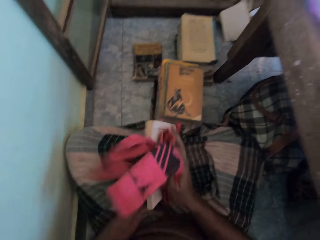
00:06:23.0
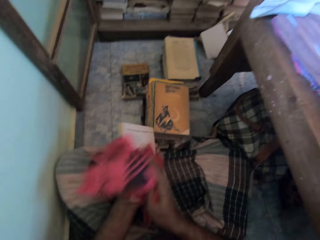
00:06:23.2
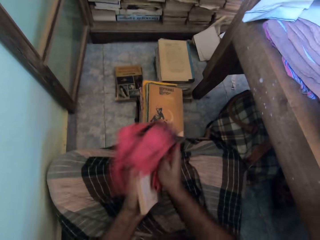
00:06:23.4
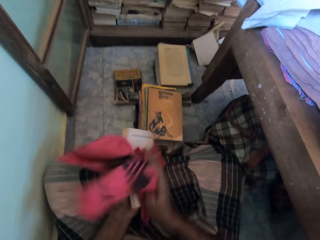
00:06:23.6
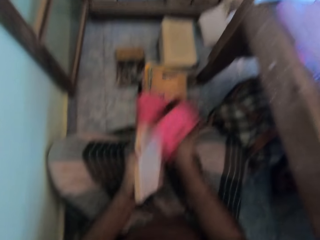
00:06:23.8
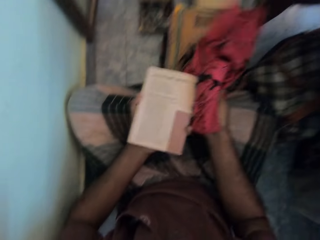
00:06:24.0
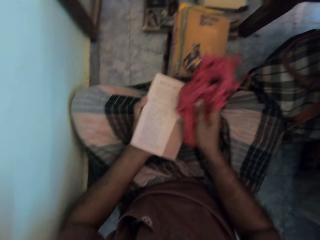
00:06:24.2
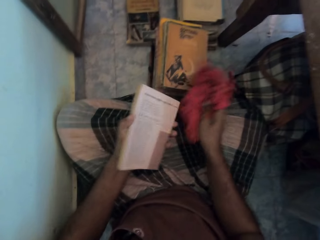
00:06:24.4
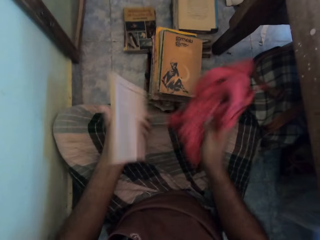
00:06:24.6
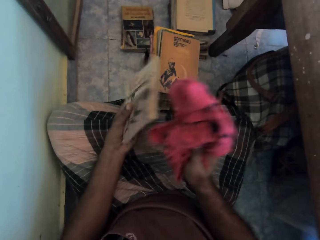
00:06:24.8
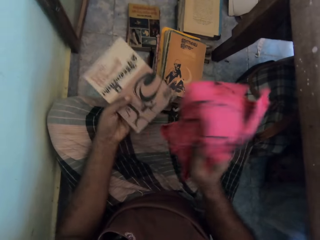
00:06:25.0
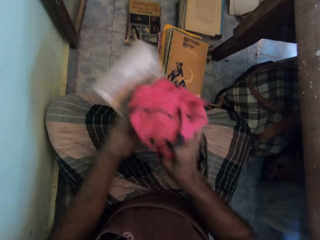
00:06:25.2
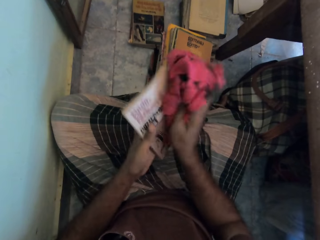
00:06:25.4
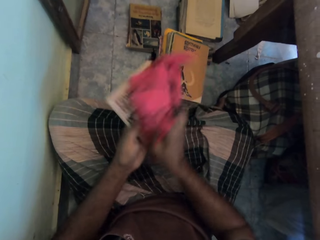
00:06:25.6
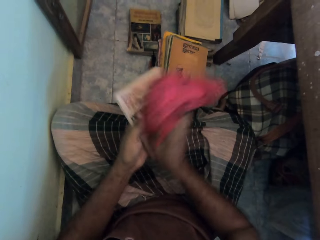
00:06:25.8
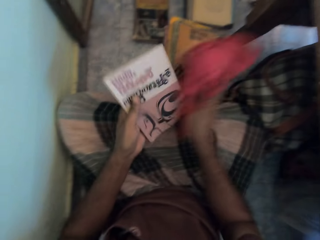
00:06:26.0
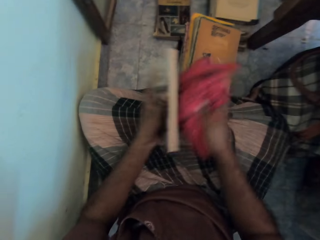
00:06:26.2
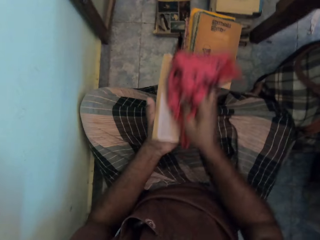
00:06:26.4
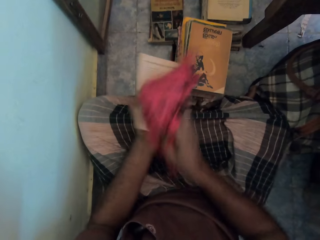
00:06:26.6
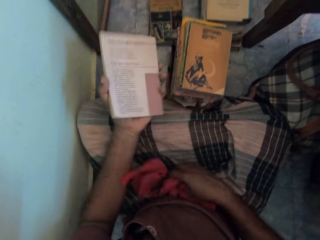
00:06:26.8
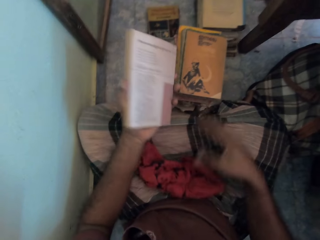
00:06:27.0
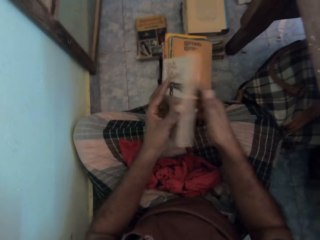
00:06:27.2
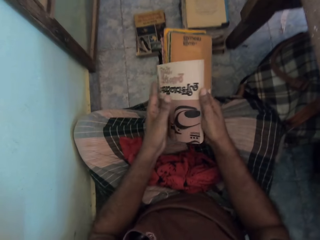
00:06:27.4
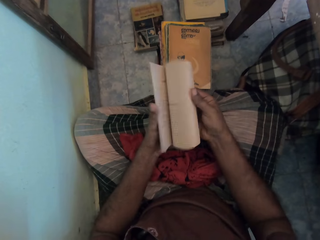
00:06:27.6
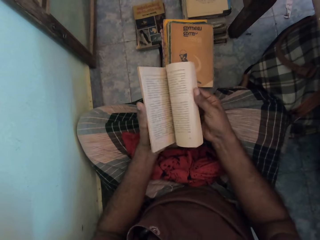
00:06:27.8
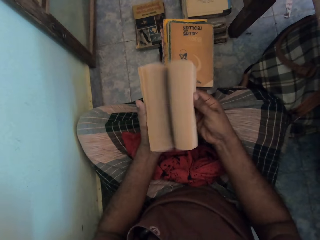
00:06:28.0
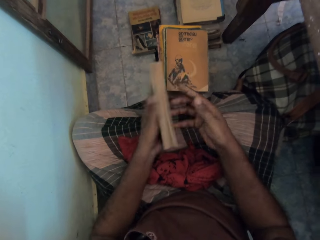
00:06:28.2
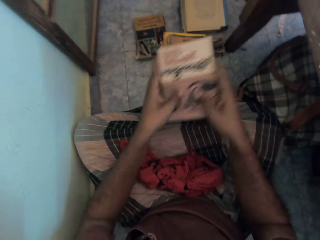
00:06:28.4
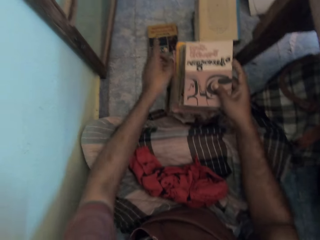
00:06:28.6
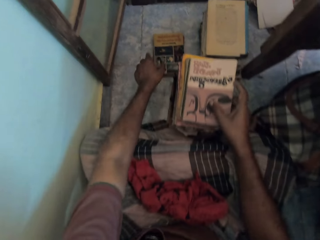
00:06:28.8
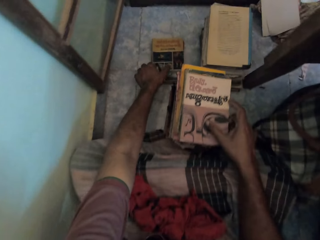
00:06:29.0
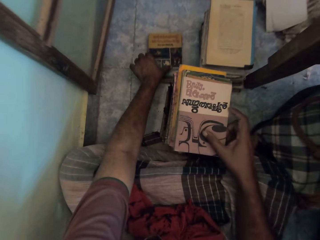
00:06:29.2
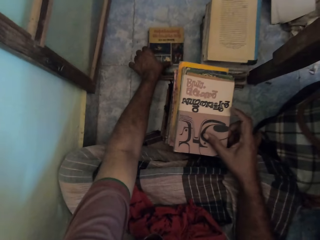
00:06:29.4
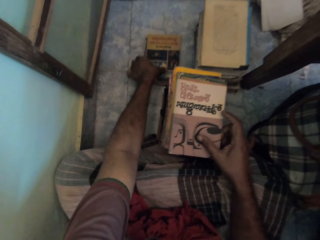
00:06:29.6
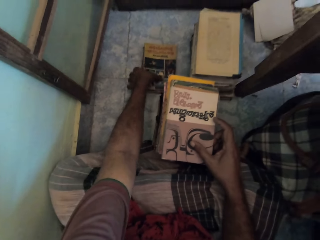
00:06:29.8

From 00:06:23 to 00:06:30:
The camera wearer wipes the cover of the book. They turn the book. They wipe the book. They turn the book. They wipe the book. They drop the cloth. They hold the book with both hands. They flip the book. They place the book on other books. They pick up a book.

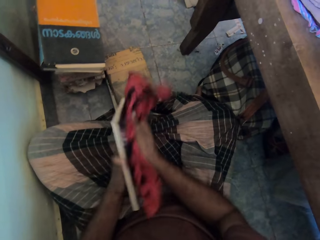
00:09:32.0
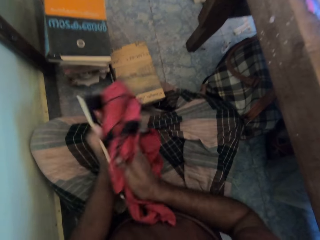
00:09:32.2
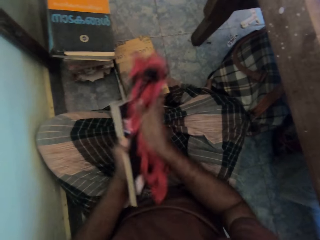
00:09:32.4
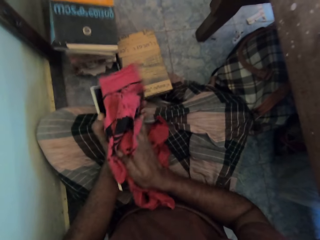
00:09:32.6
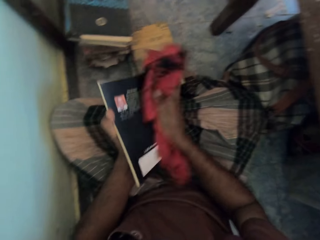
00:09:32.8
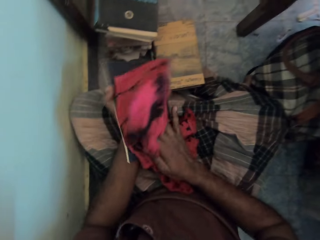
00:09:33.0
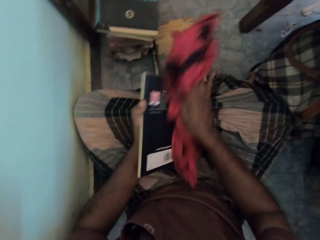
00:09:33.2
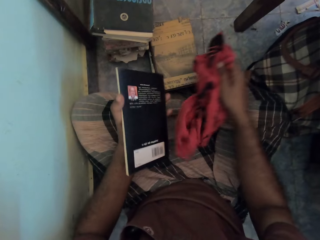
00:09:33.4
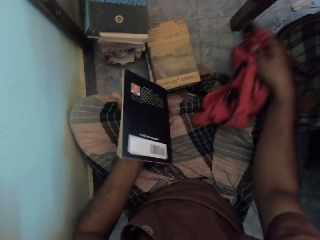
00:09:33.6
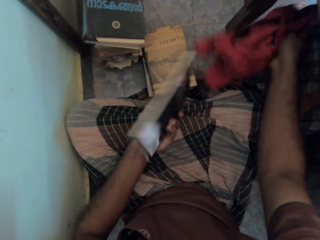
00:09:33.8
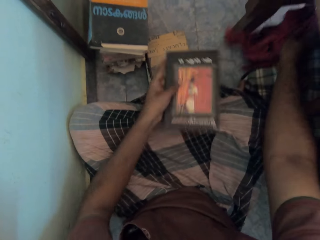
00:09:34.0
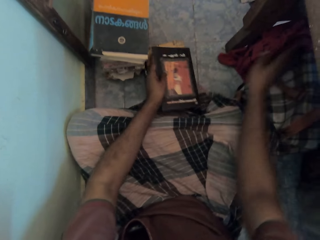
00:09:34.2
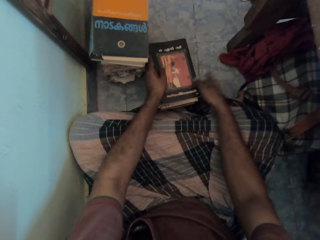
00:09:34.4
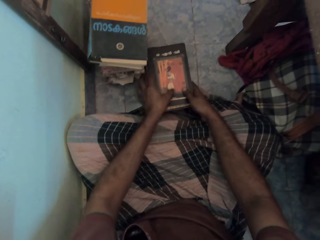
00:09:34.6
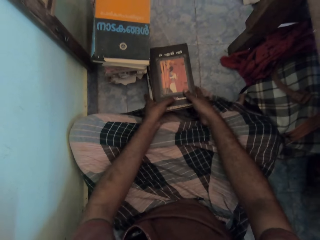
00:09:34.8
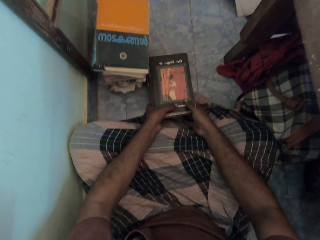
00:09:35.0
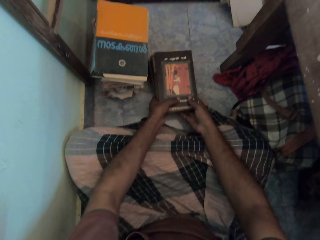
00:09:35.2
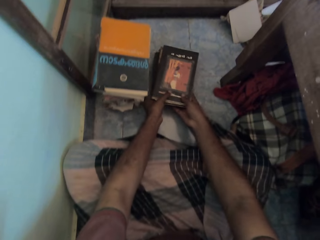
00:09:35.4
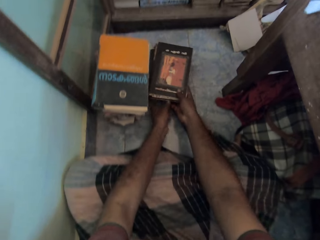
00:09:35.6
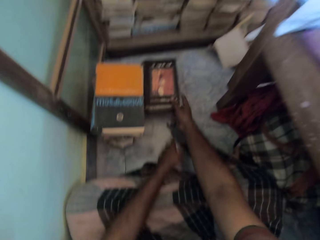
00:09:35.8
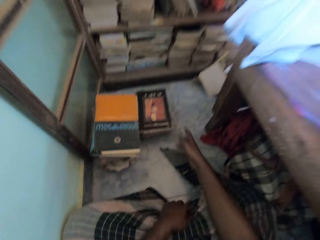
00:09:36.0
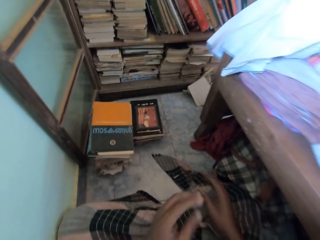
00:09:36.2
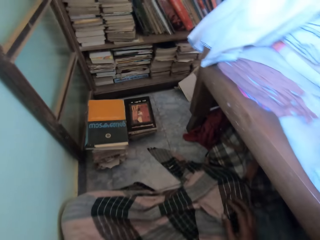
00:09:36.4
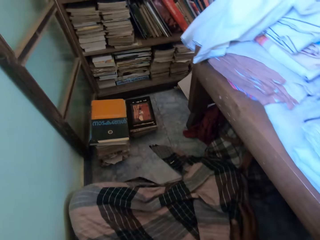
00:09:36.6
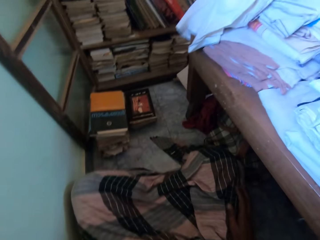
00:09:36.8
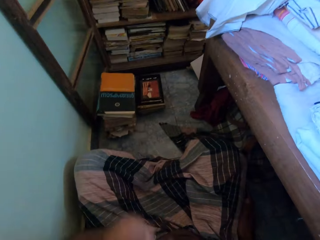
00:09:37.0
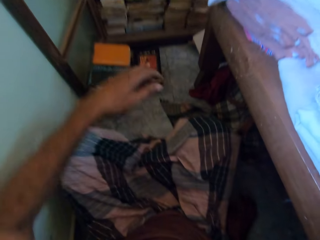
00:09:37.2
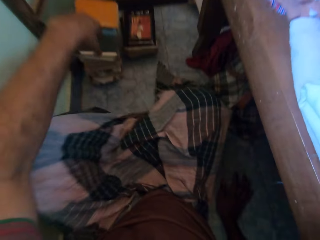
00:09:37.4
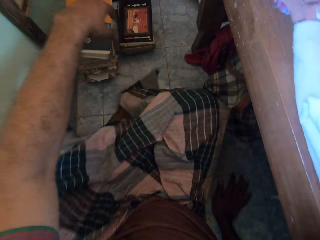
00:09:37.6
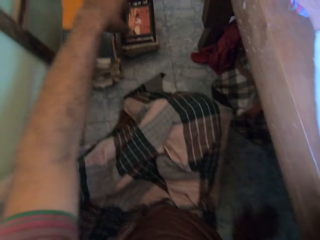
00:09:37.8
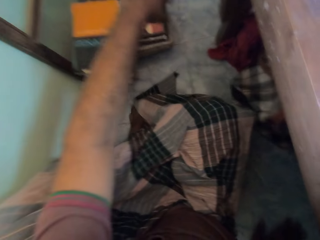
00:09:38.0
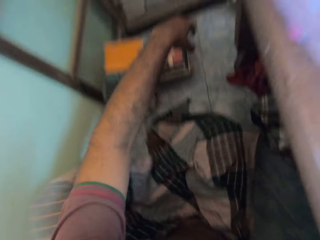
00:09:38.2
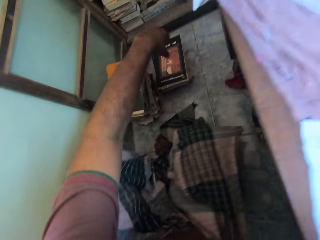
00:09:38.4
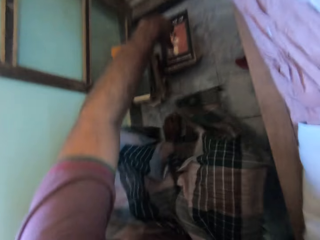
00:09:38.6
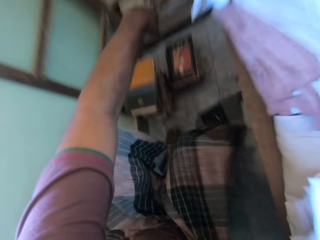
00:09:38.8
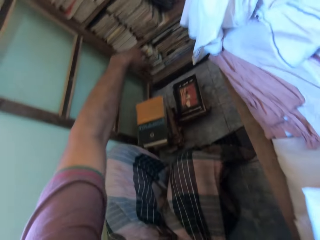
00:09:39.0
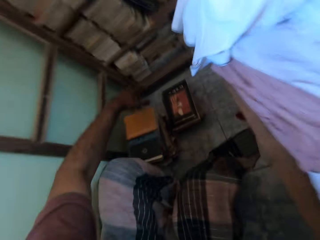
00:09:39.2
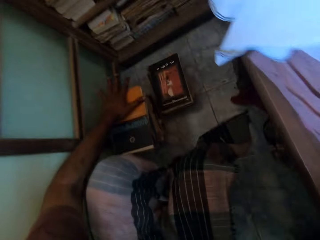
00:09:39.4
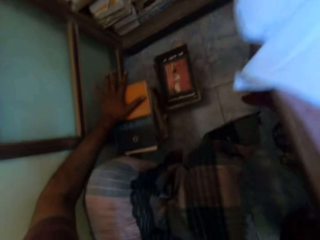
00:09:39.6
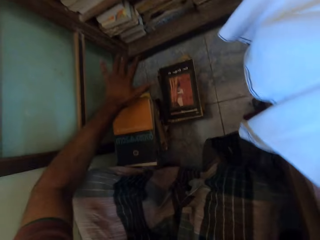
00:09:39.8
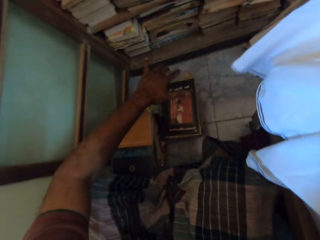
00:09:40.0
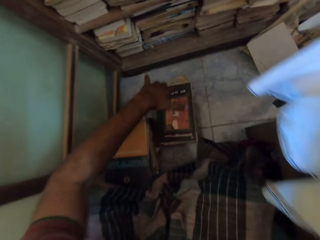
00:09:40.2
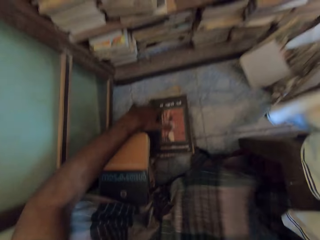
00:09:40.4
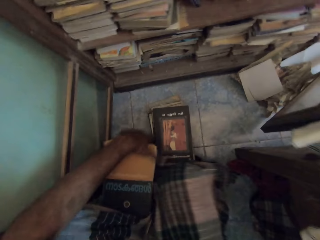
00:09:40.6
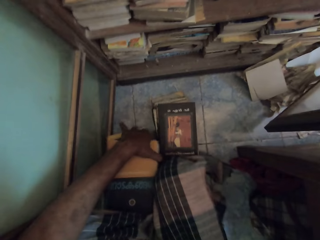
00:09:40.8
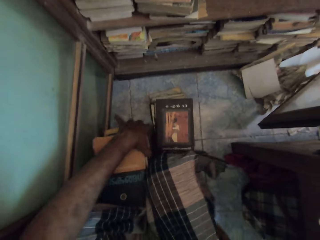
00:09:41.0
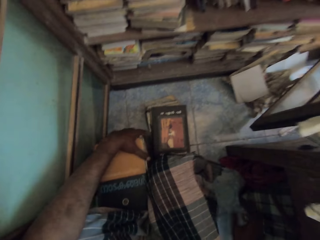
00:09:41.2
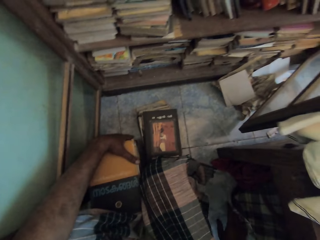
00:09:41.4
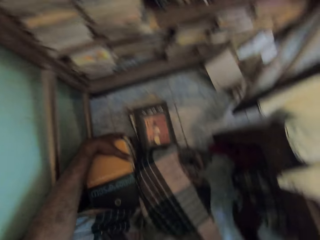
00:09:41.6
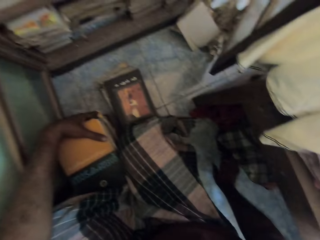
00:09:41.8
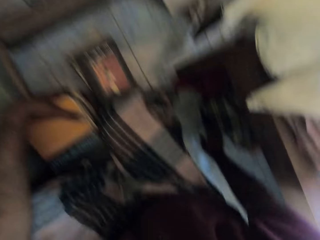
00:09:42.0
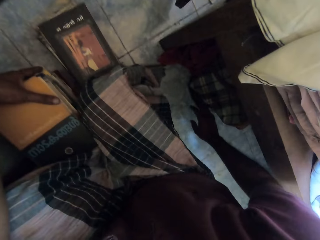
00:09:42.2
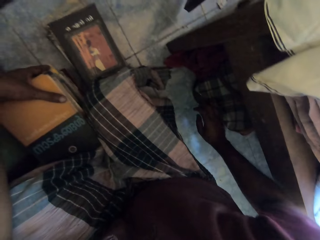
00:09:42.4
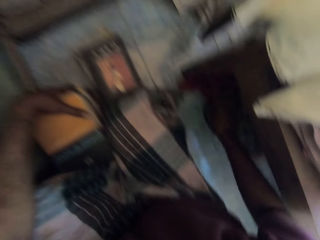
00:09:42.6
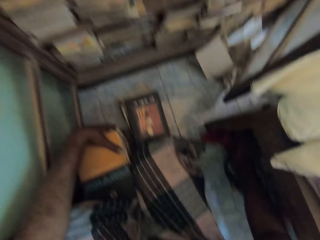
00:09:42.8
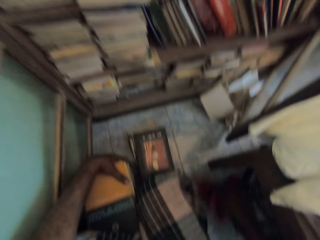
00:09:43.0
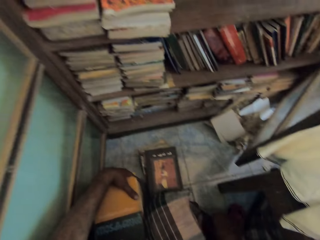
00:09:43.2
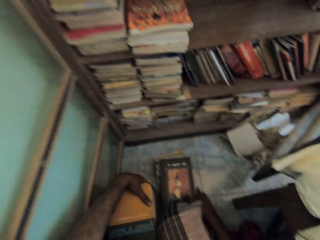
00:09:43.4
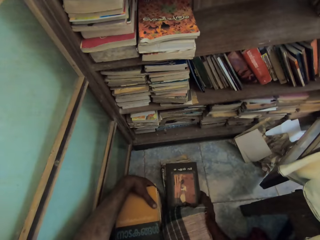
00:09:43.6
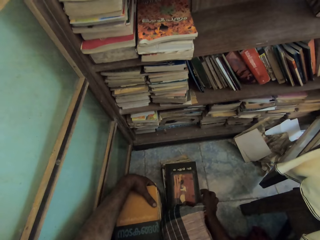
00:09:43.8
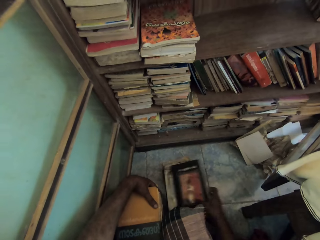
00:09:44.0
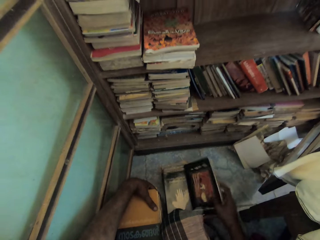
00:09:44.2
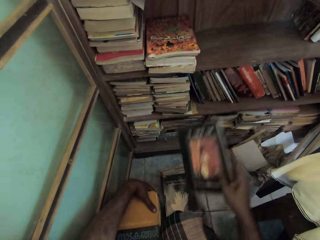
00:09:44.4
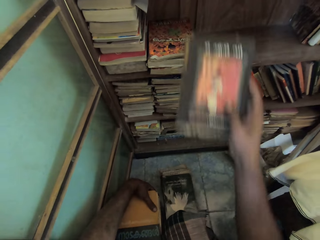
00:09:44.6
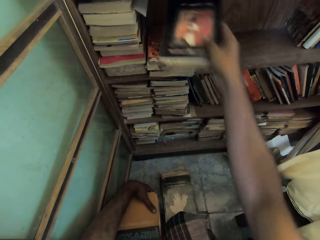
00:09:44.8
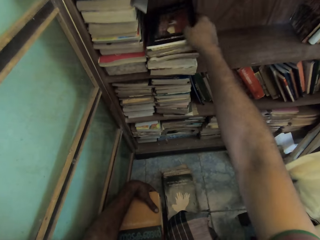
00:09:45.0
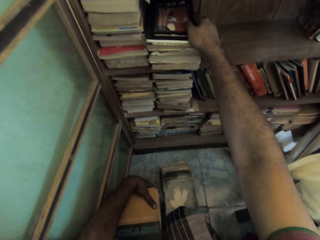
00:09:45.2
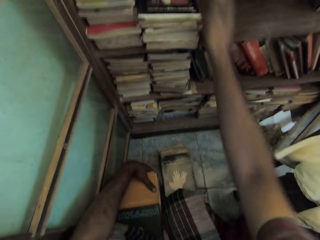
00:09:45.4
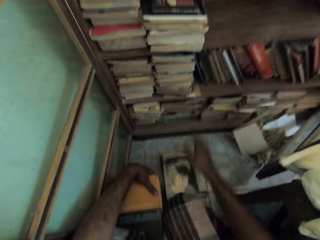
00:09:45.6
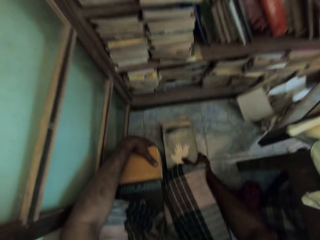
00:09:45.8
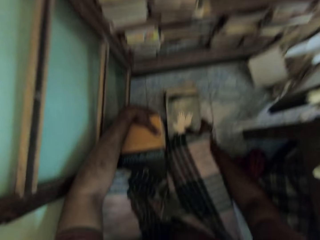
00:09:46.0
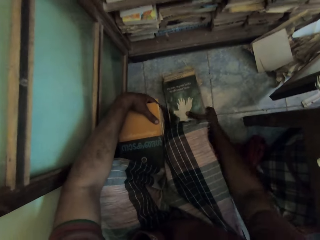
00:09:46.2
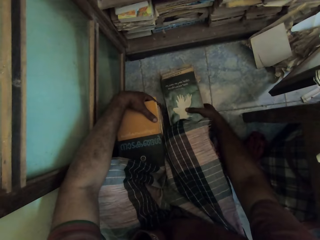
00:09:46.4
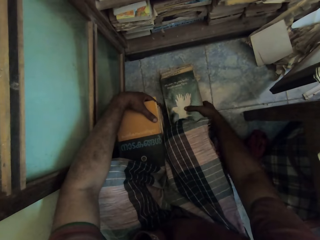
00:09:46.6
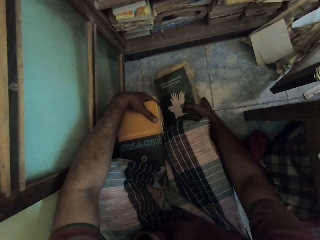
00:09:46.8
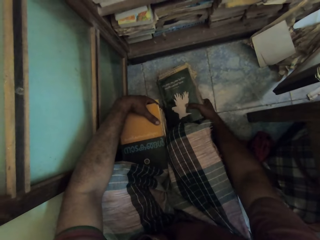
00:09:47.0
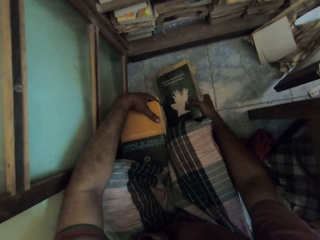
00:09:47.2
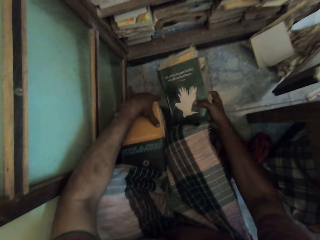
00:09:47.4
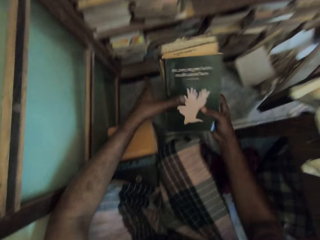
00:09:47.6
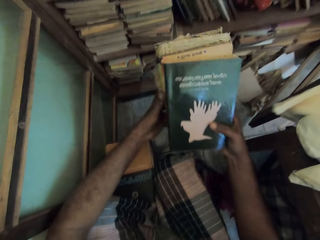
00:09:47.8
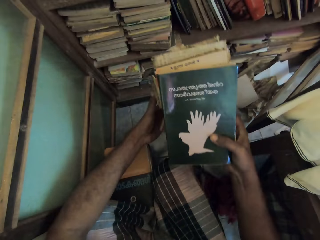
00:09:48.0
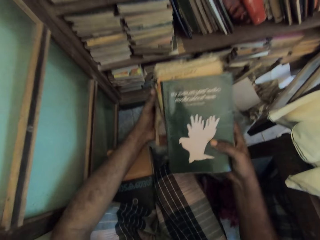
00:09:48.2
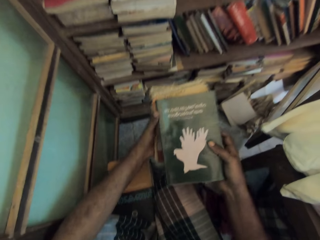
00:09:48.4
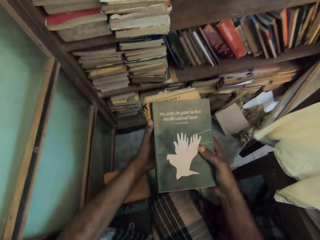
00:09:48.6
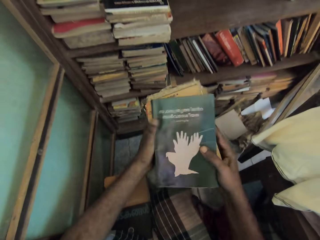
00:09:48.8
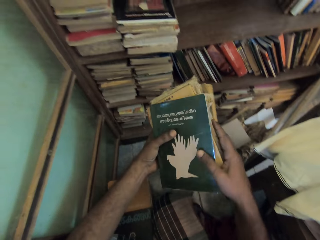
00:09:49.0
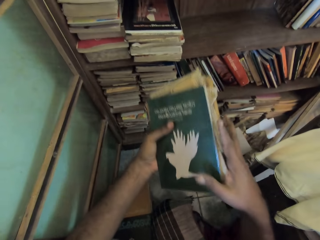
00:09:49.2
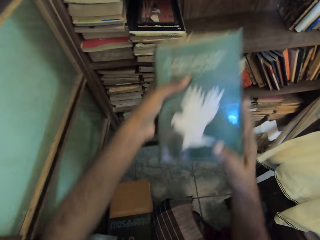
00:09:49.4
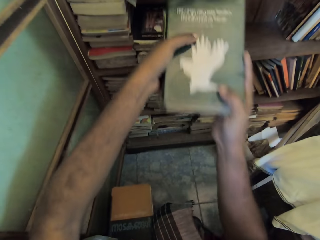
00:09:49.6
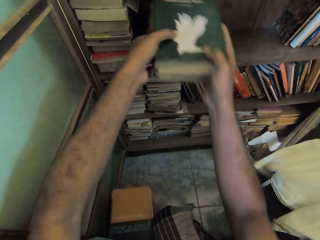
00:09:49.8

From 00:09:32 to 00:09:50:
The camera wearer drops the cloth on the floor. They put a book on the floor. They push the books on the floor aside. They raise the left hand. They squat down. They stretch on the floor. They hold the books with the left hand. They touch the cloth on the floor. They pick a book from the floor. They put the books in the bookshelf. They pick books from the floor. They hold the books with the left hand.
